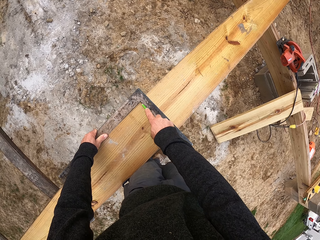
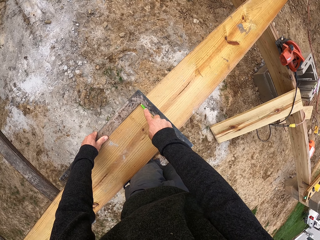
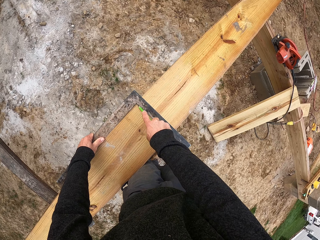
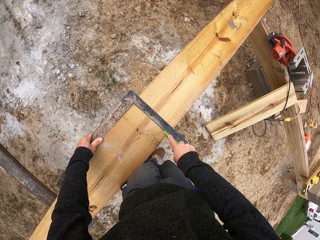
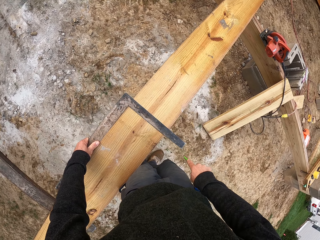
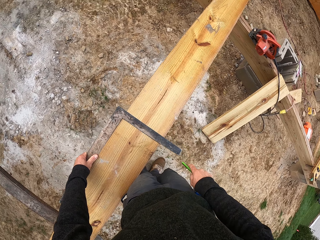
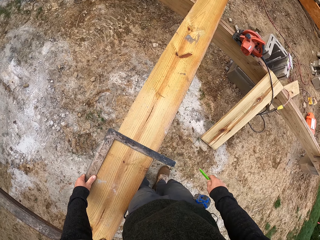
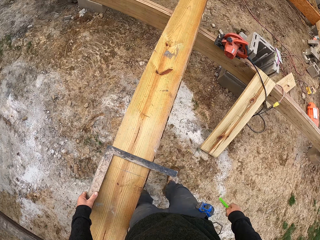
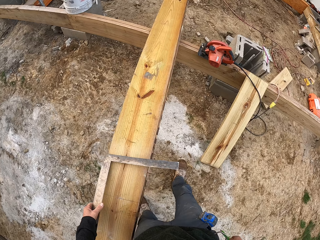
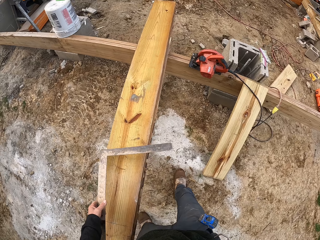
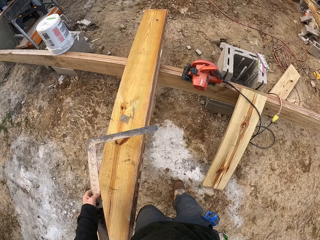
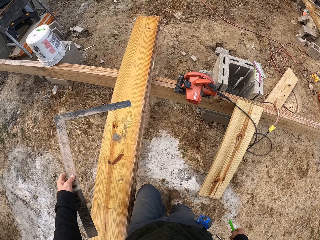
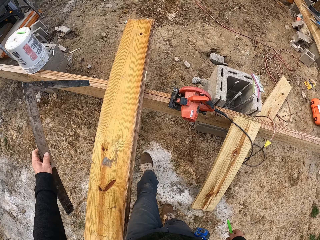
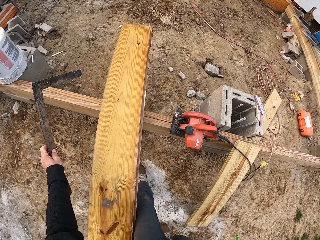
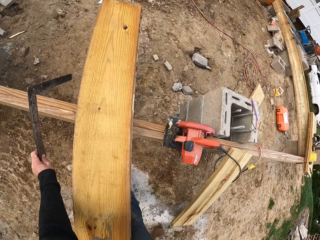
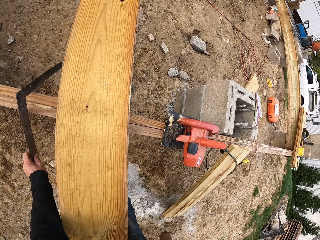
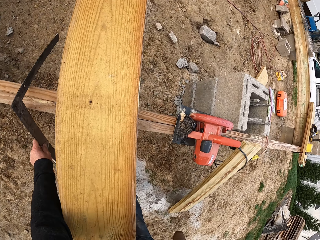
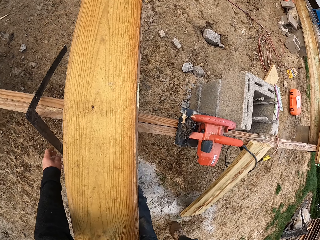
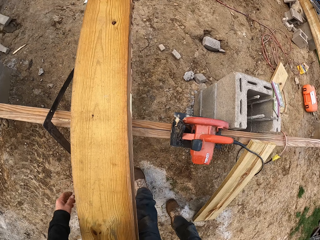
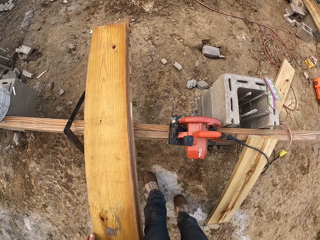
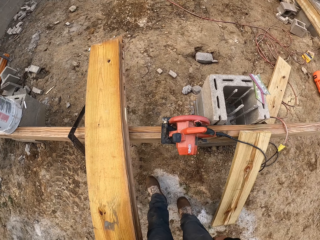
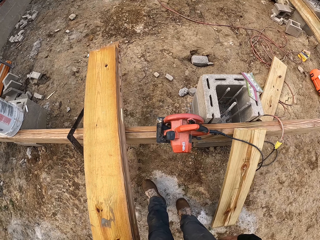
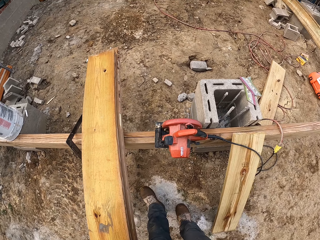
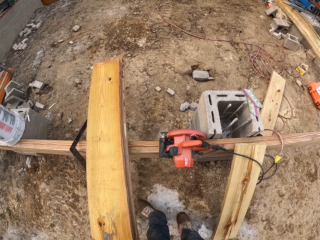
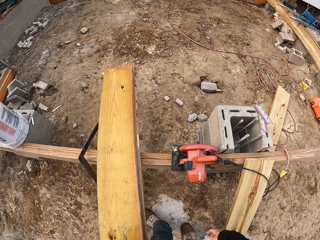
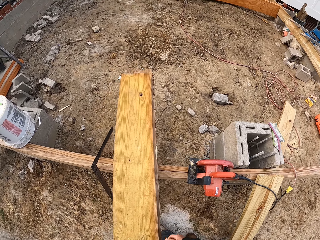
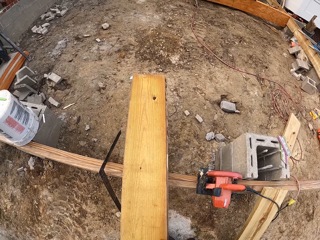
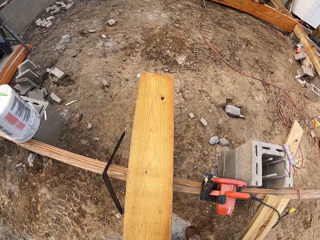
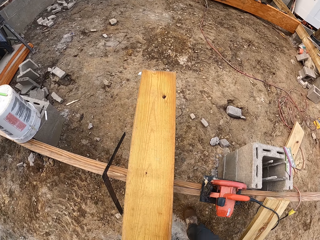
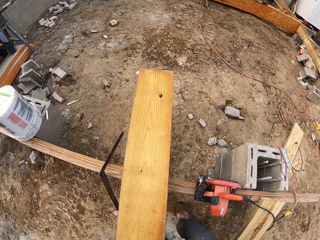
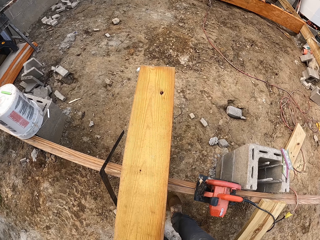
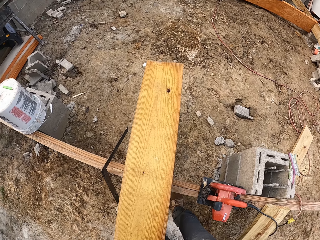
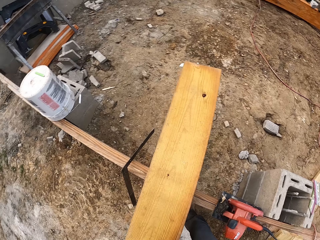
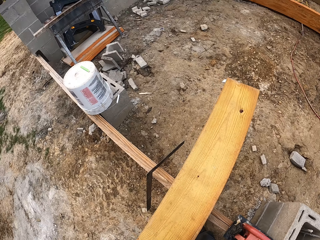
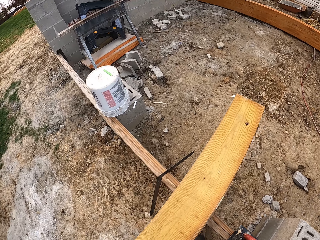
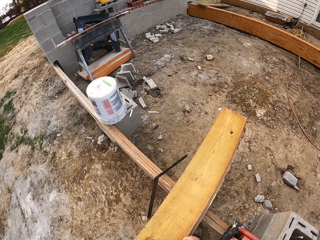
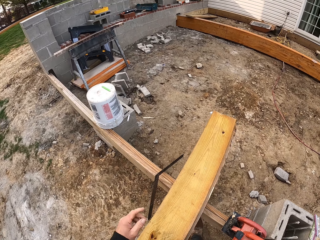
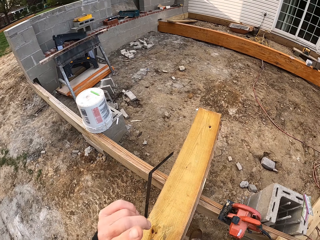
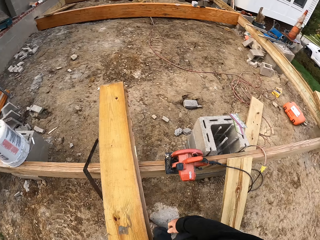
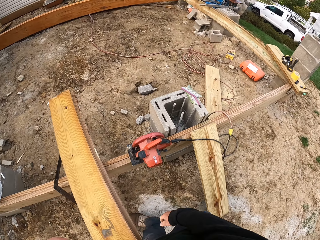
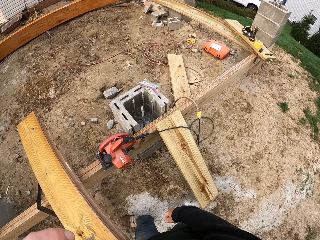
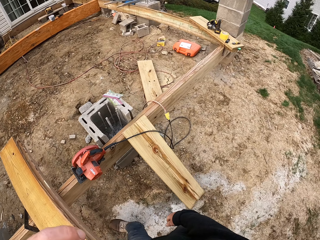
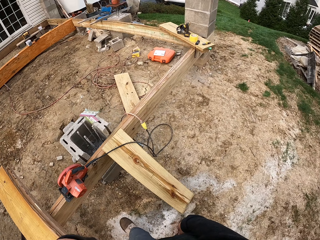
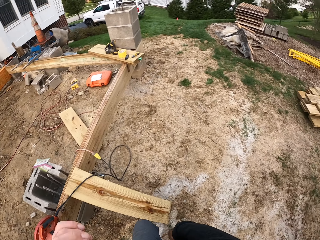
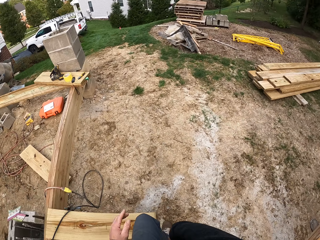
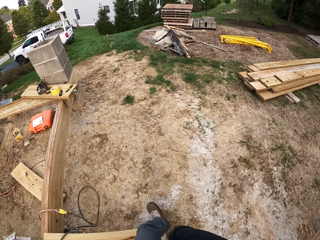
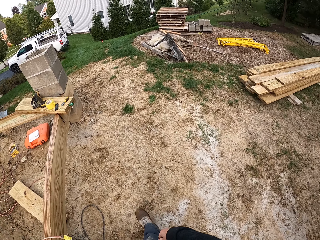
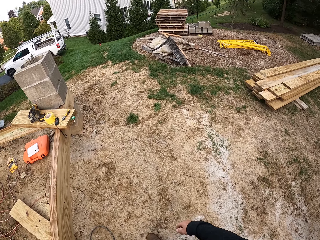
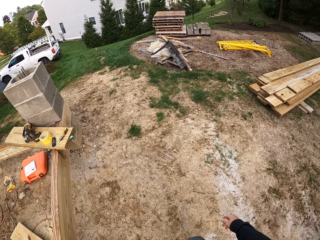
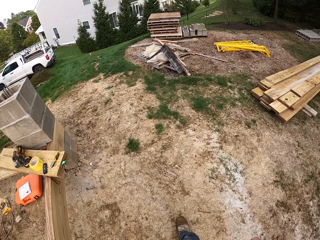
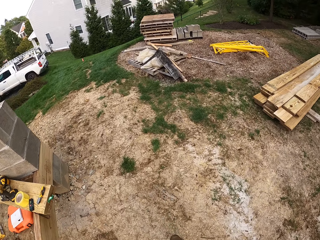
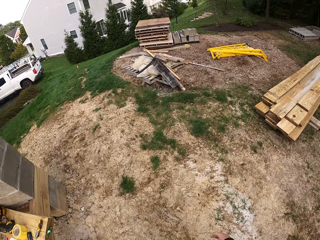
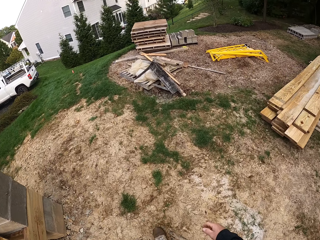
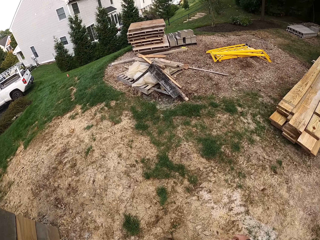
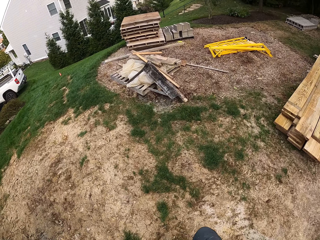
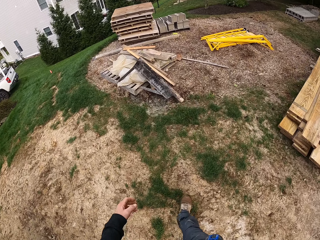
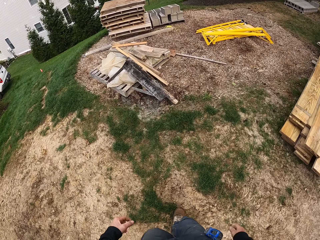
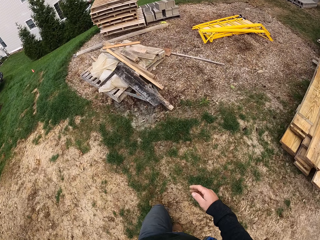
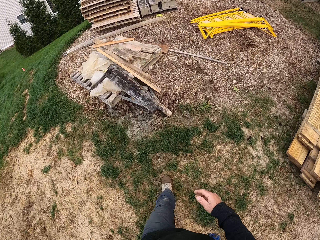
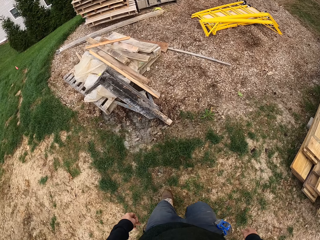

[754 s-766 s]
The camera wearer marks the wood with a pen. They place the square ruler on the wood. They move around the working station.

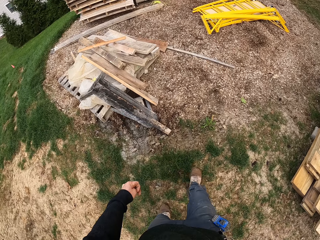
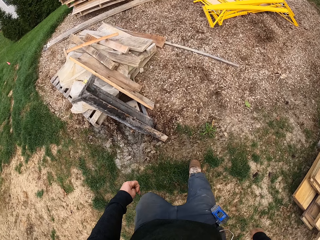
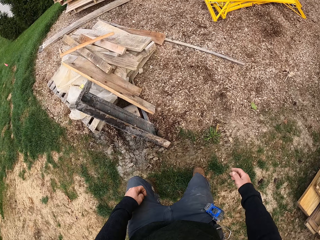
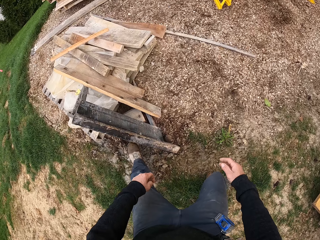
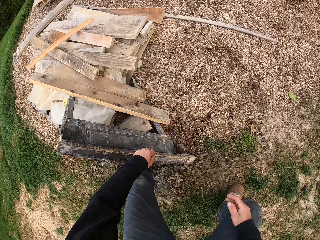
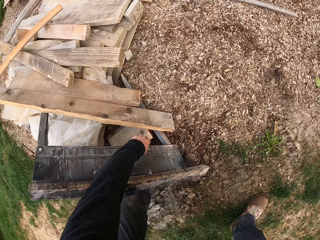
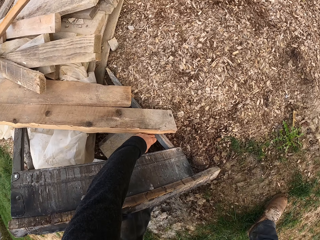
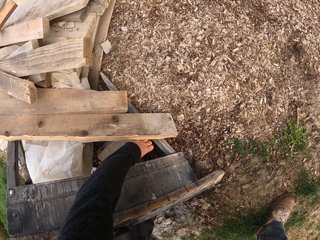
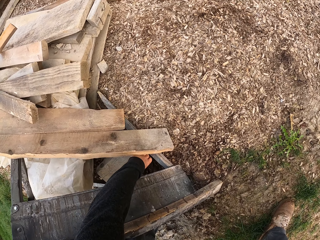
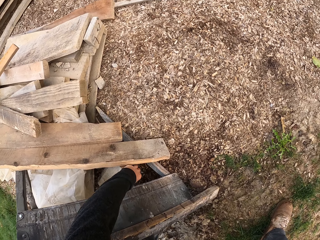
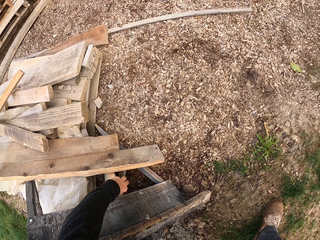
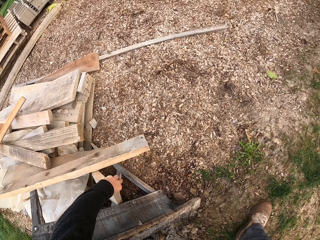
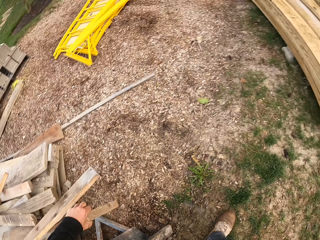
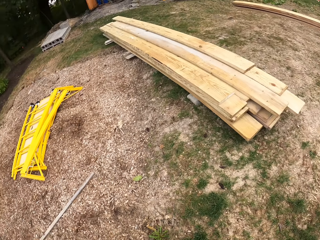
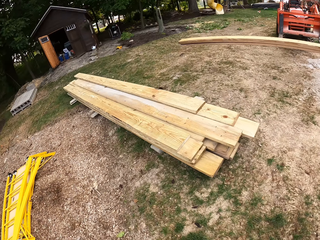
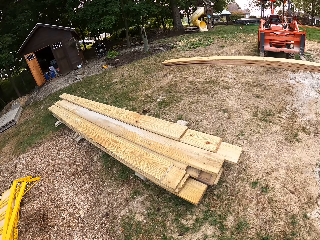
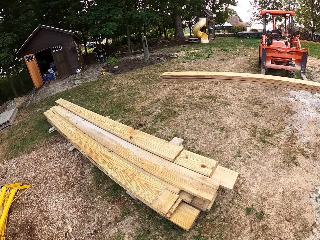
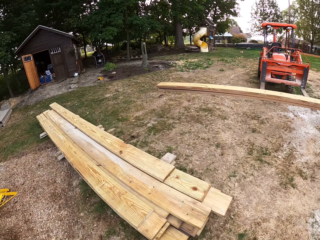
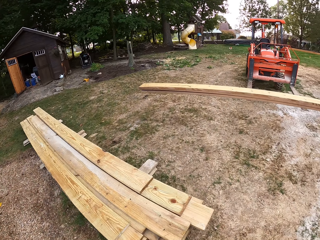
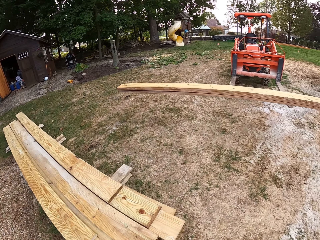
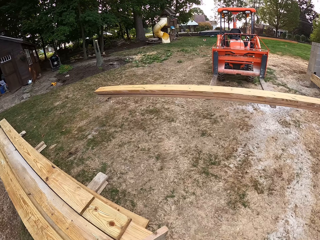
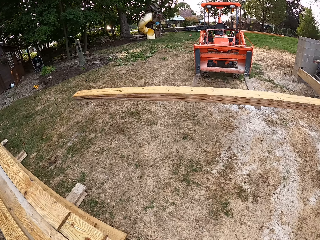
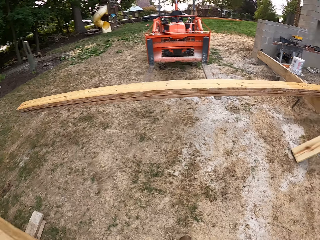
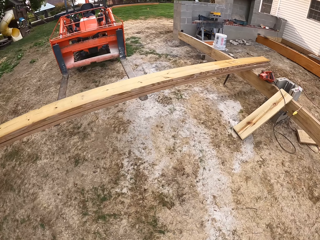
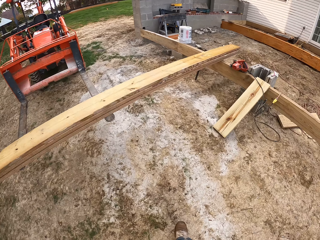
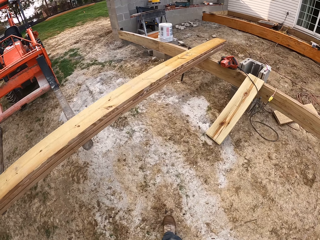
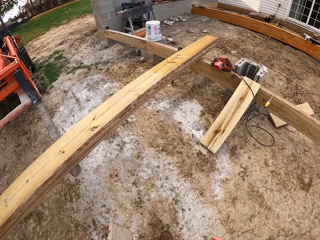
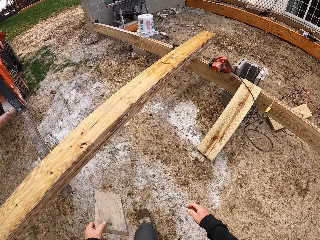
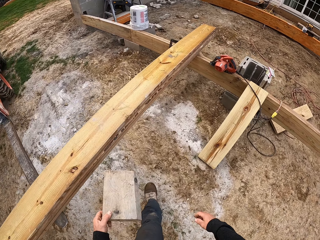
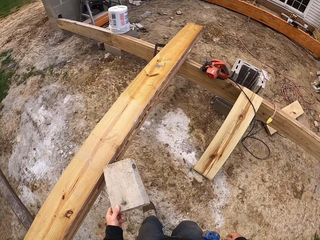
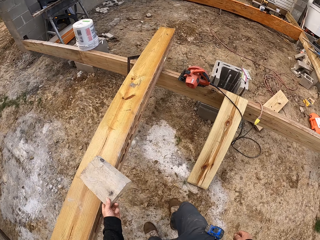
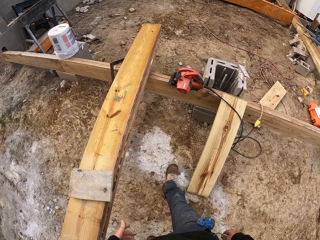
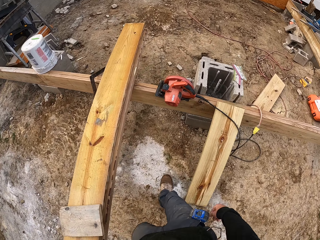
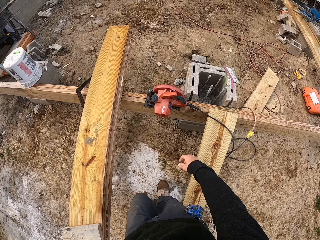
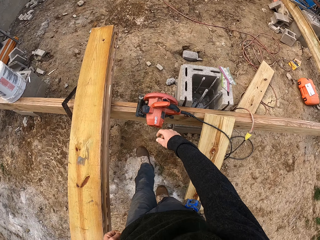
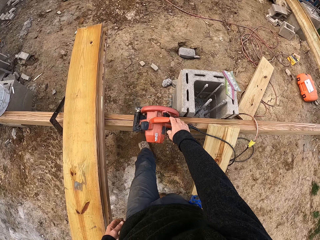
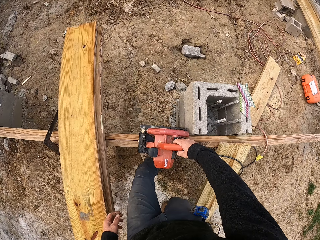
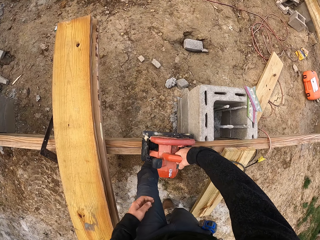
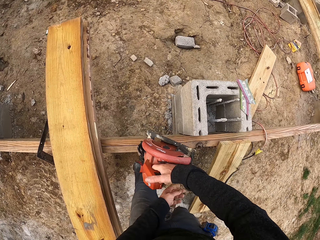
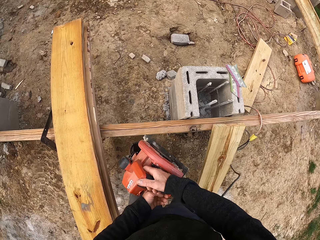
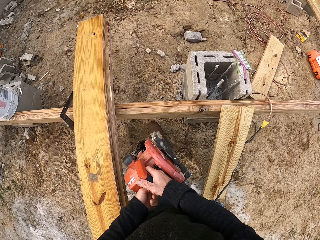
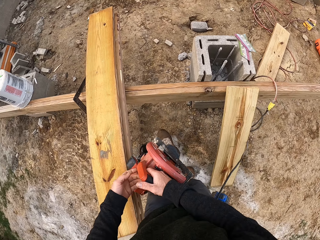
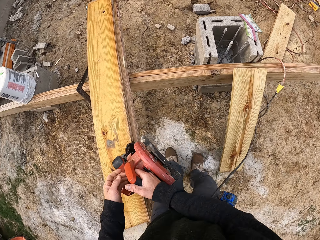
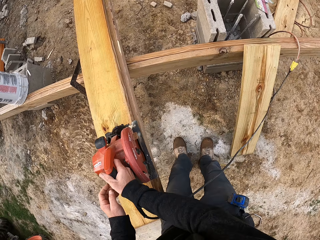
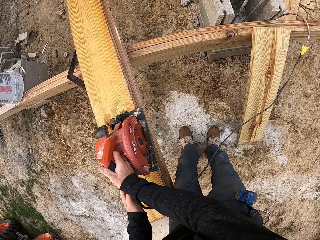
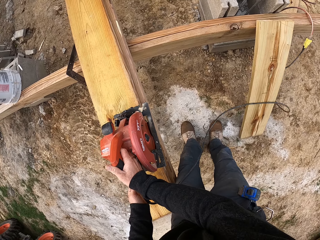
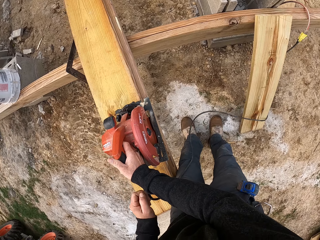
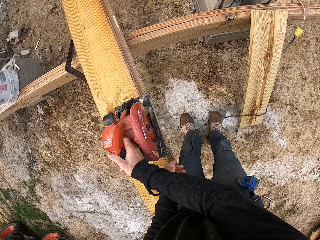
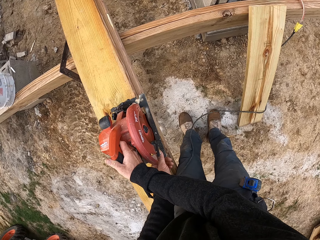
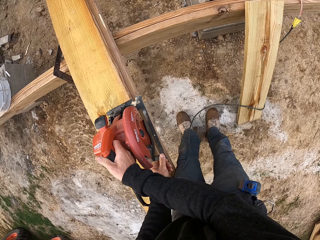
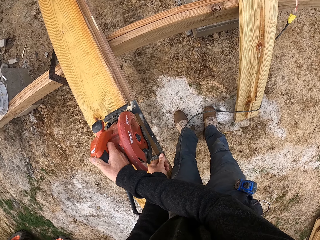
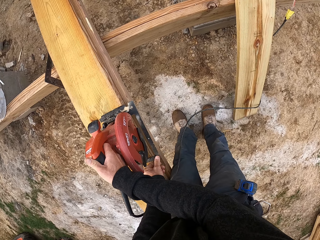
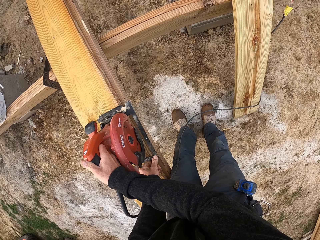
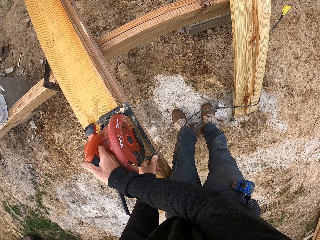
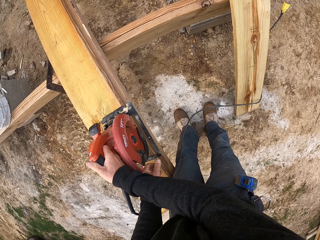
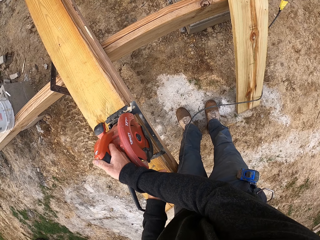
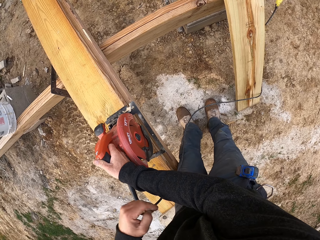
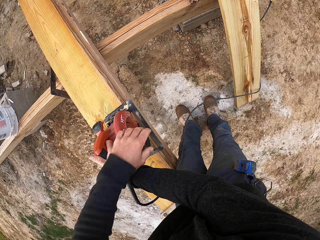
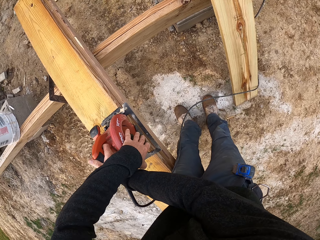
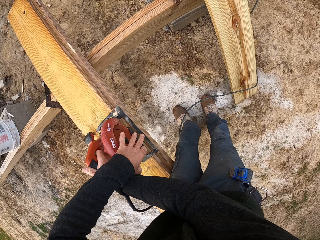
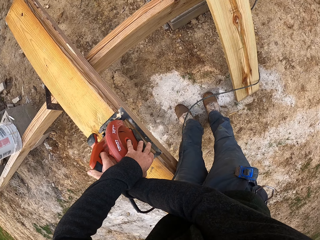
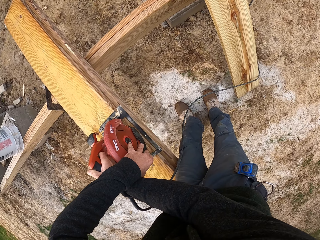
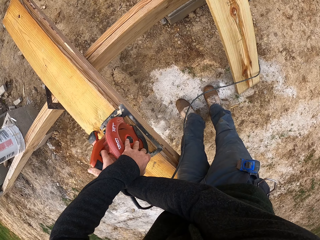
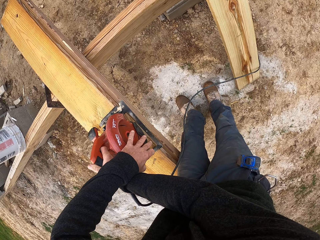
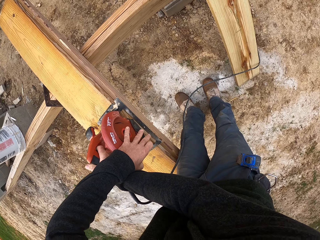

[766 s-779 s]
The camera wearer picks a wood from the ground. They walk to the wood. They place the wood on the other wood. They pick the circular saw from the wood. They place the circular saw on the wood. They adjust the circular saw.
